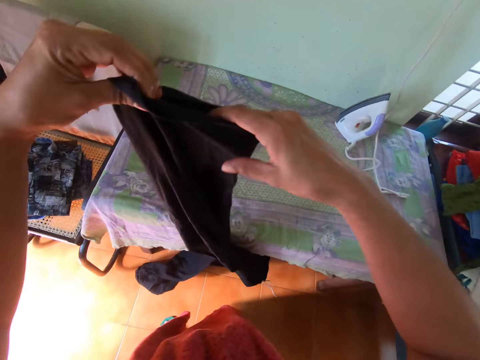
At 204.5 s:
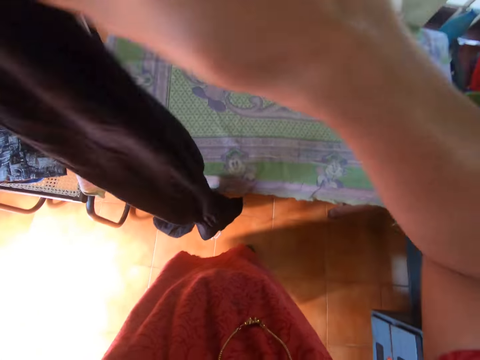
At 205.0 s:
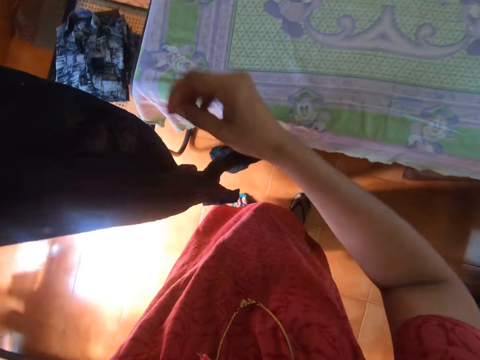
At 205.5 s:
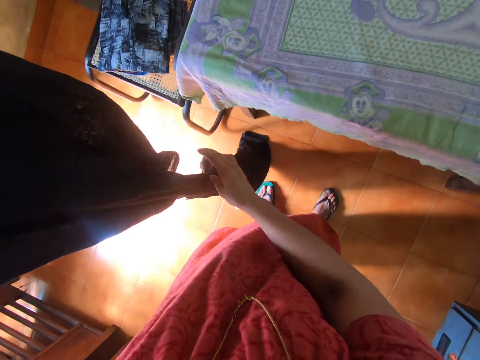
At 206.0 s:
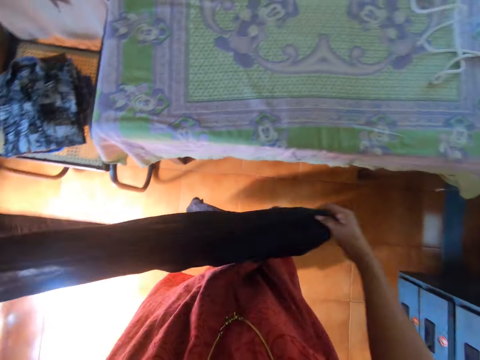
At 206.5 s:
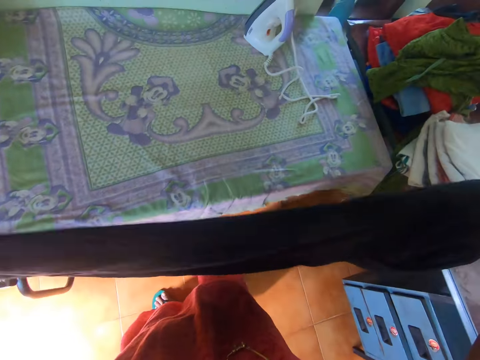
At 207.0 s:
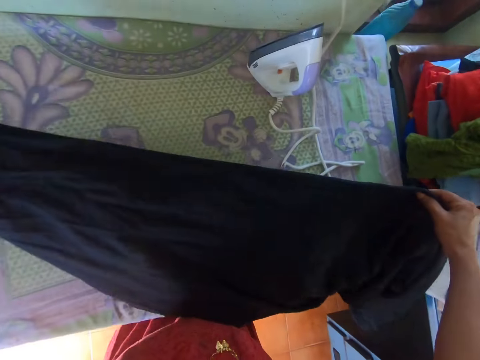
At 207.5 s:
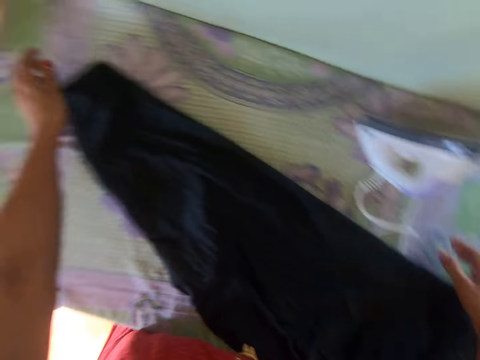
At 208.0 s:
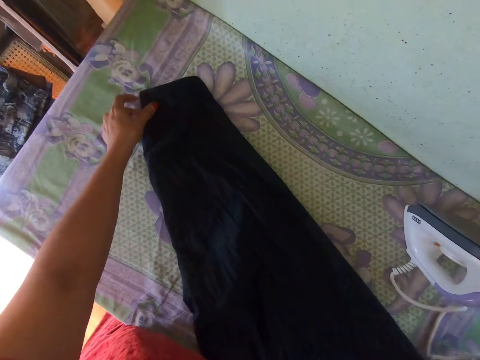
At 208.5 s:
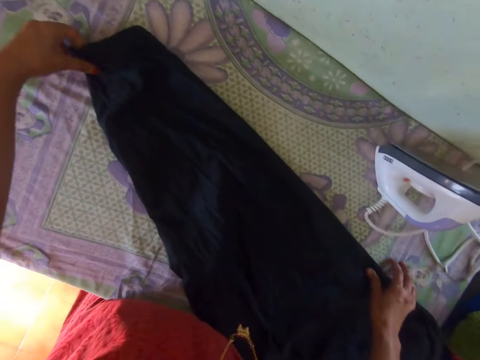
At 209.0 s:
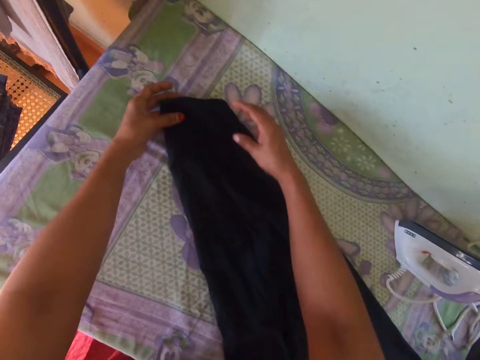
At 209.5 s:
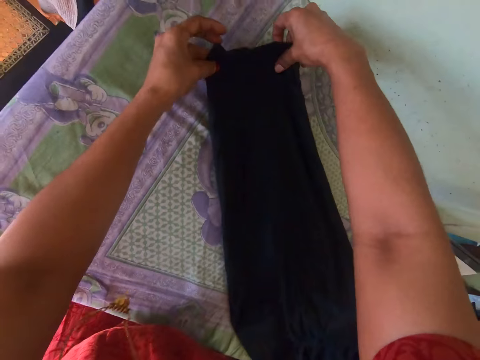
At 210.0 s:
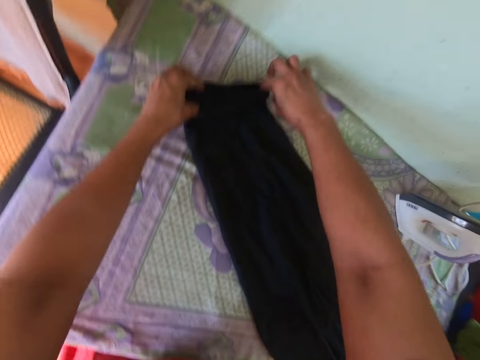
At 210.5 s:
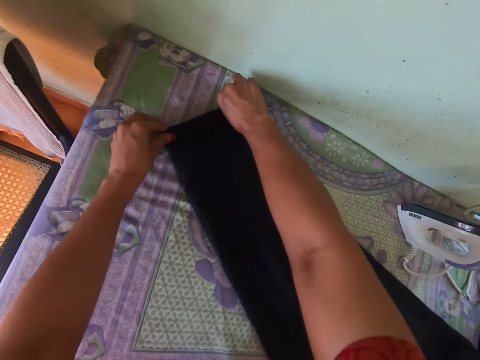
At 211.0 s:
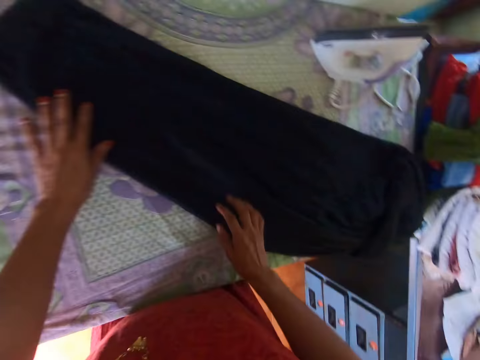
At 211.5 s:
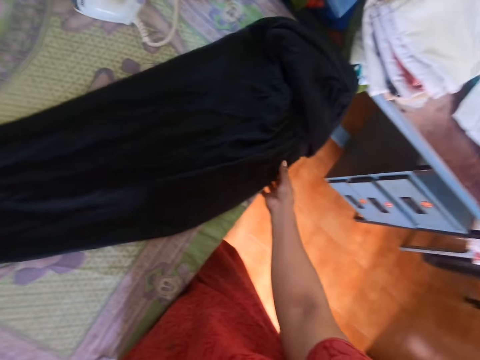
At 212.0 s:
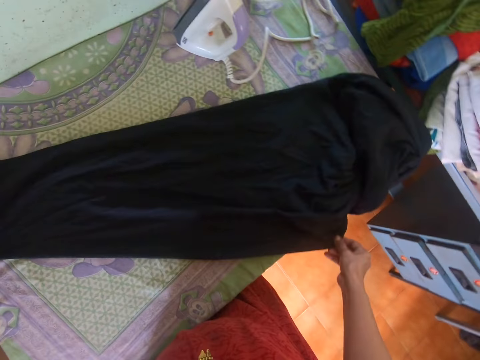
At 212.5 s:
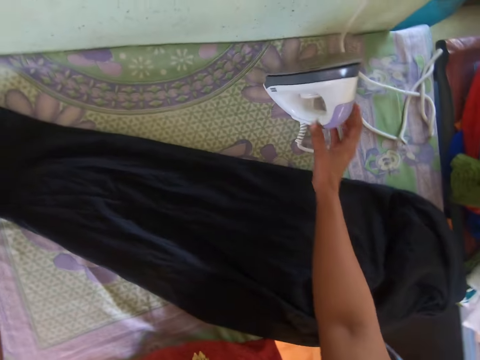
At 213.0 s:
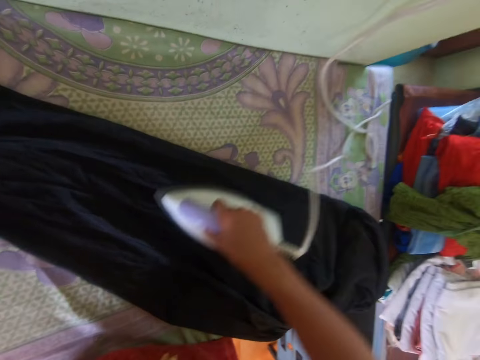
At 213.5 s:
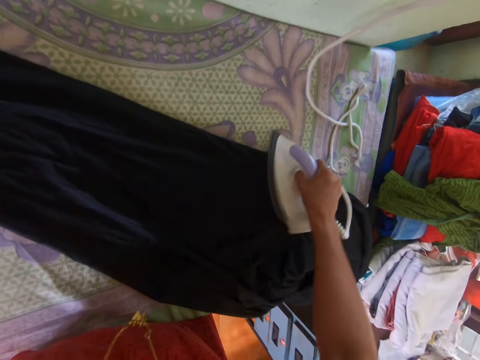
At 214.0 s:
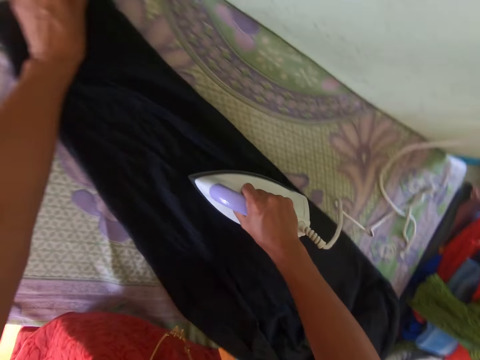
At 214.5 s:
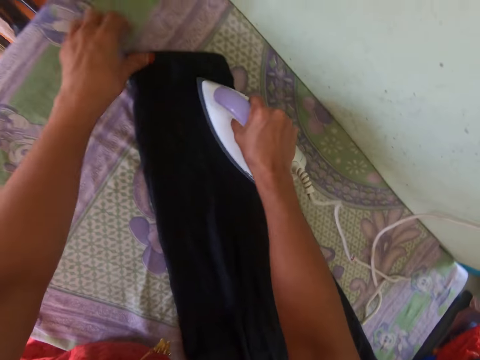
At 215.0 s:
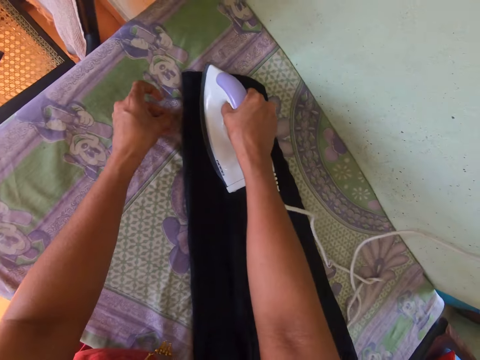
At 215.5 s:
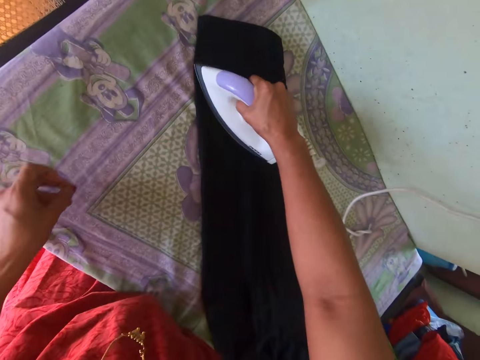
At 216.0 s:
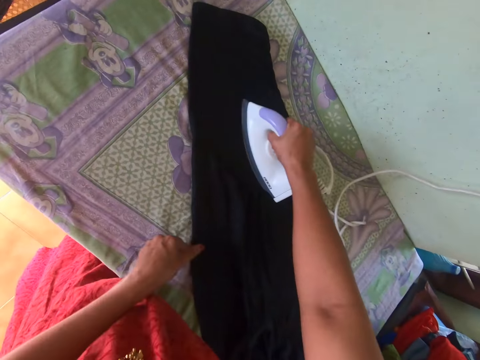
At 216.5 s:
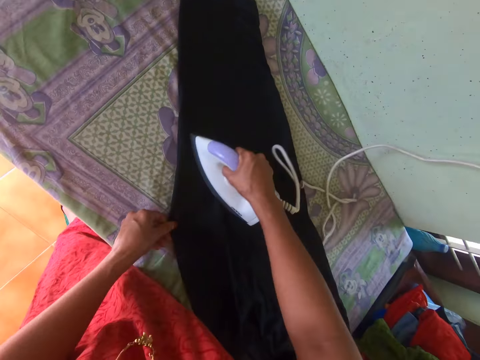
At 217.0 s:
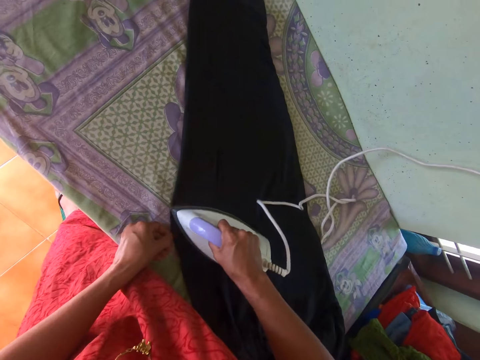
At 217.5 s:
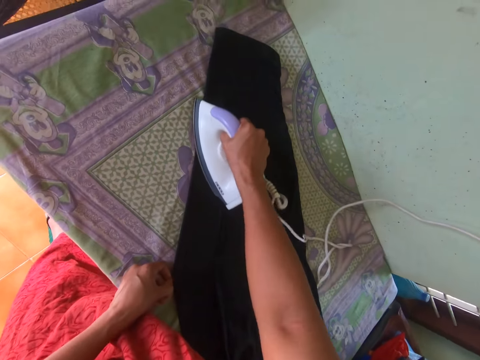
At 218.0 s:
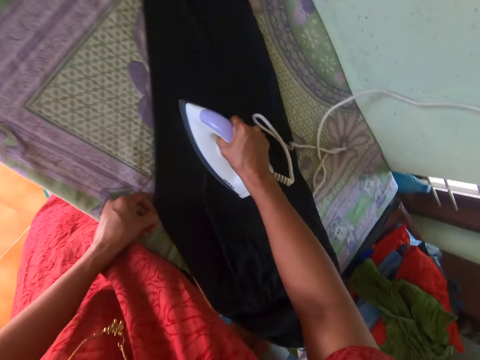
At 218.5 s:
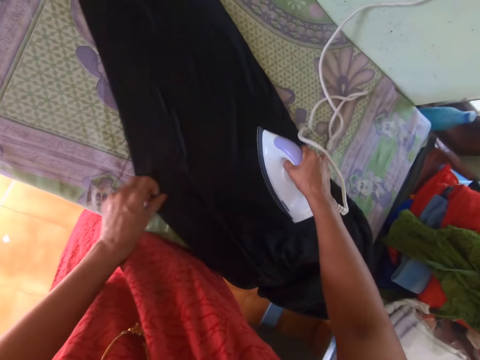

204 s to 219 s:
The camera wearer spreads the trouser or piece of cloth on the table. She adjusts the trouser. She holds the piece of cloth with her hands. She picks up the iron box on the table. She irons the trouser with the iron box on the table.

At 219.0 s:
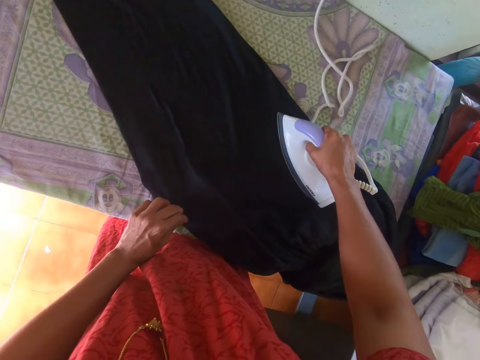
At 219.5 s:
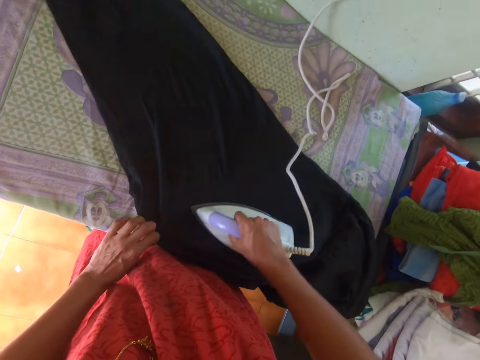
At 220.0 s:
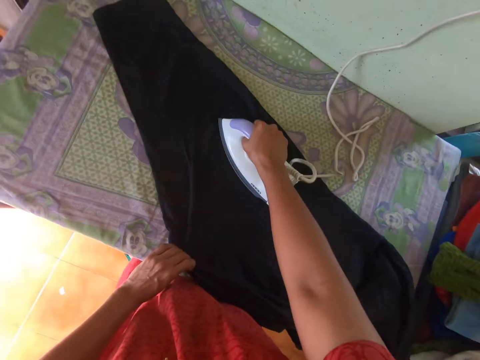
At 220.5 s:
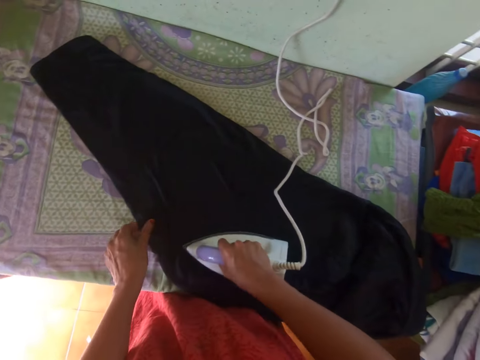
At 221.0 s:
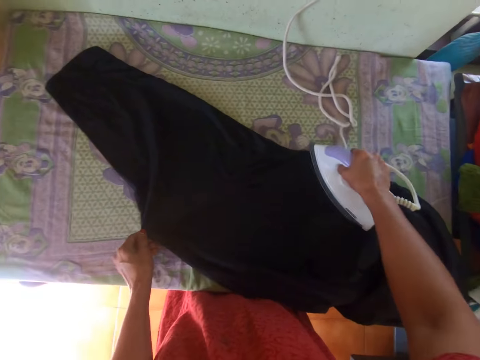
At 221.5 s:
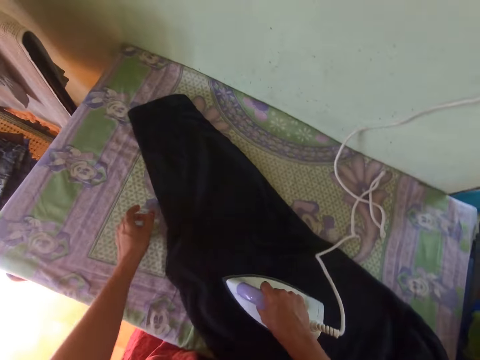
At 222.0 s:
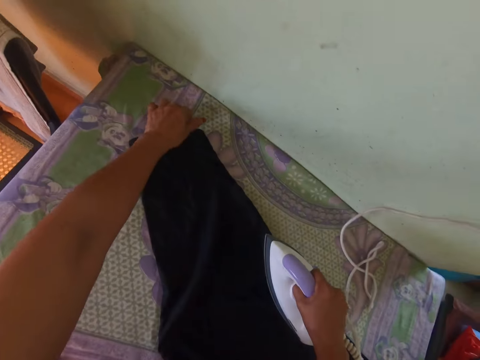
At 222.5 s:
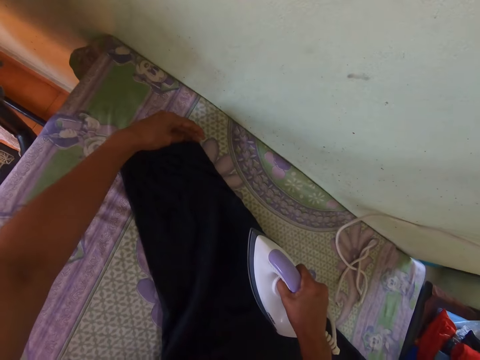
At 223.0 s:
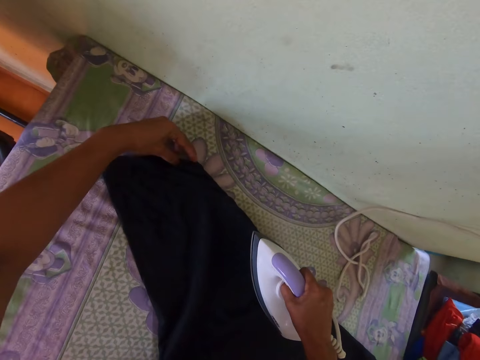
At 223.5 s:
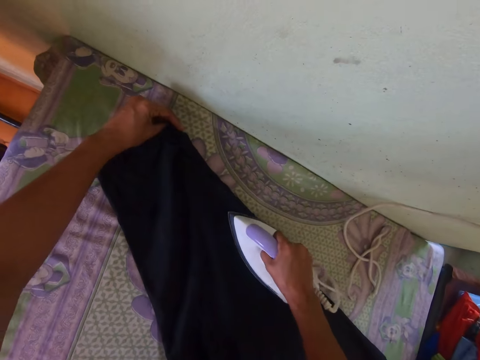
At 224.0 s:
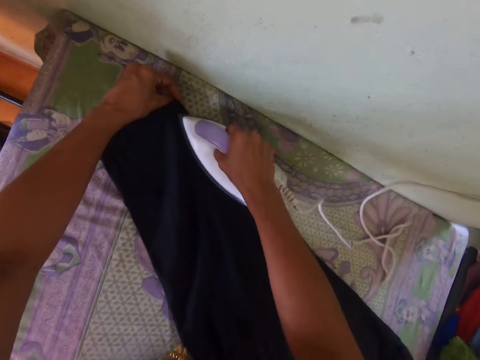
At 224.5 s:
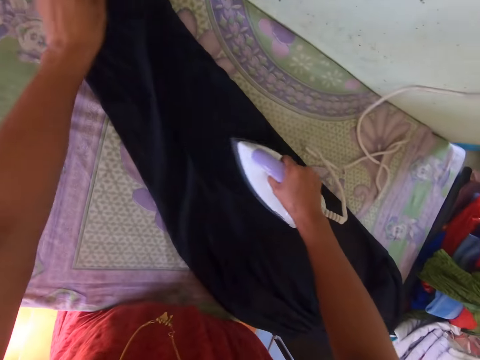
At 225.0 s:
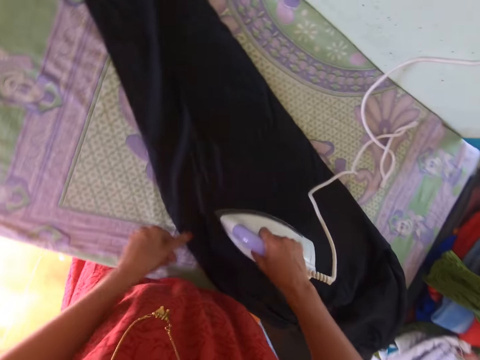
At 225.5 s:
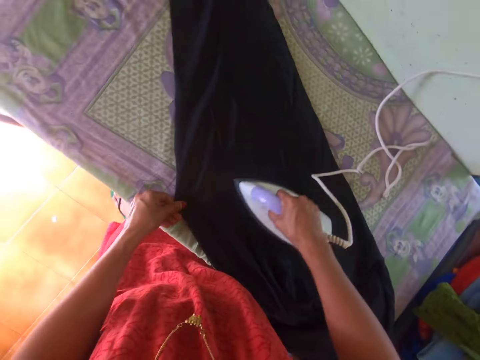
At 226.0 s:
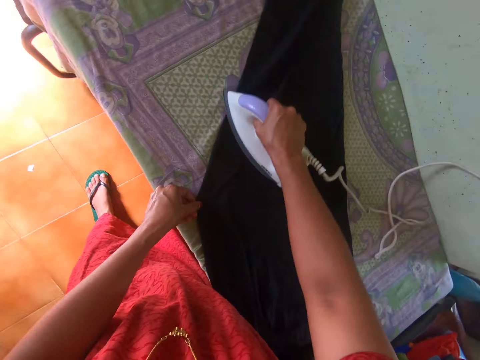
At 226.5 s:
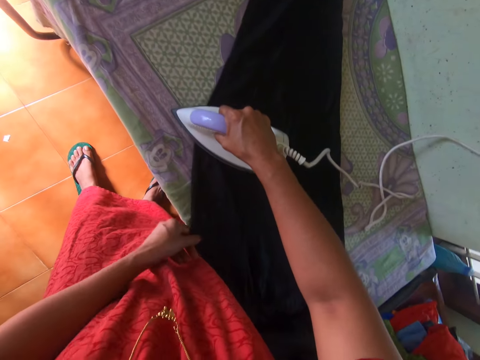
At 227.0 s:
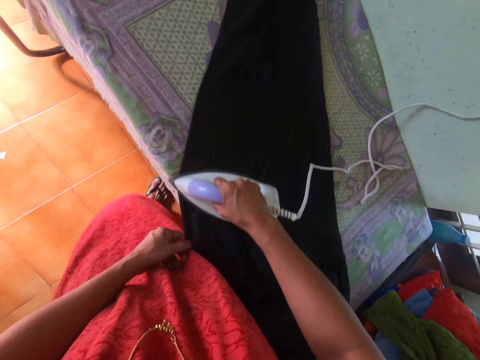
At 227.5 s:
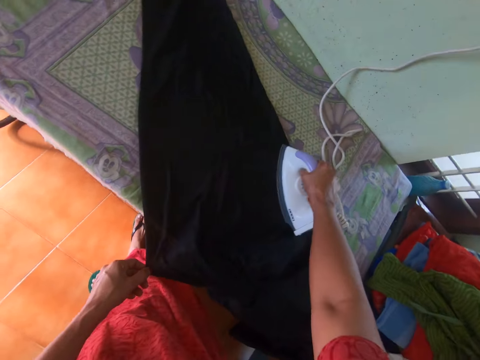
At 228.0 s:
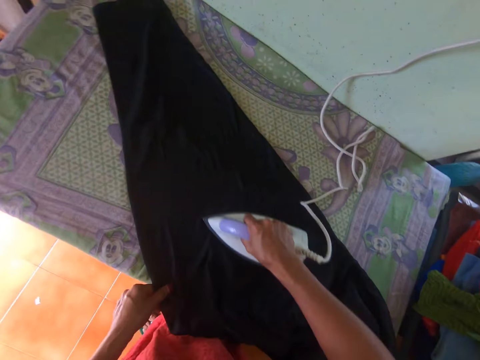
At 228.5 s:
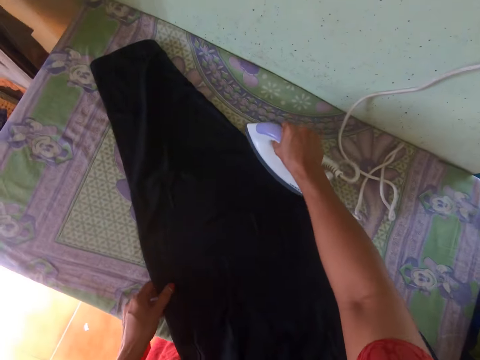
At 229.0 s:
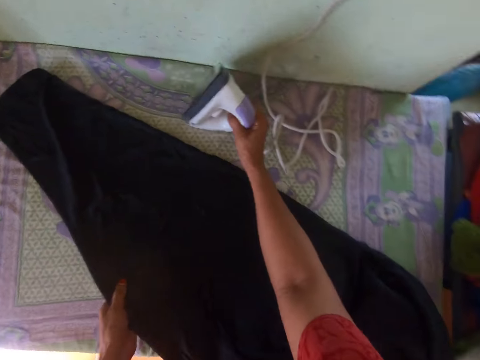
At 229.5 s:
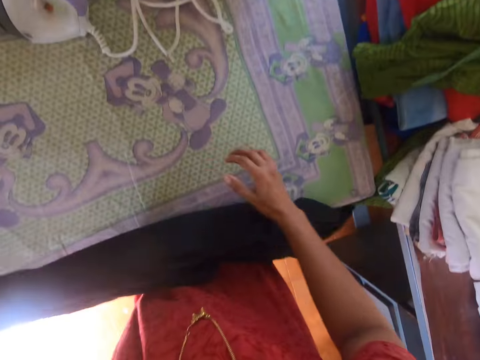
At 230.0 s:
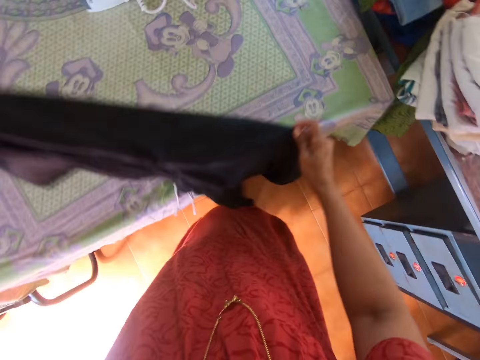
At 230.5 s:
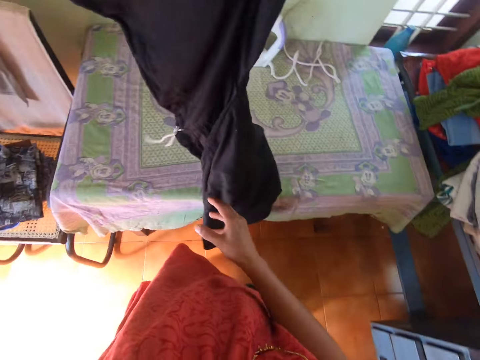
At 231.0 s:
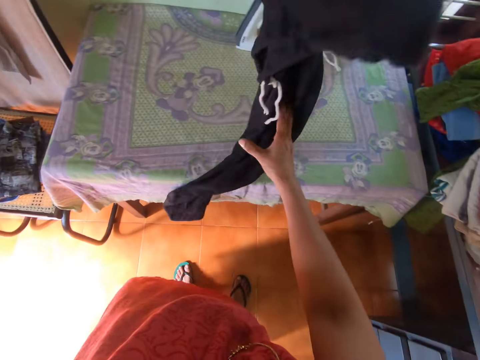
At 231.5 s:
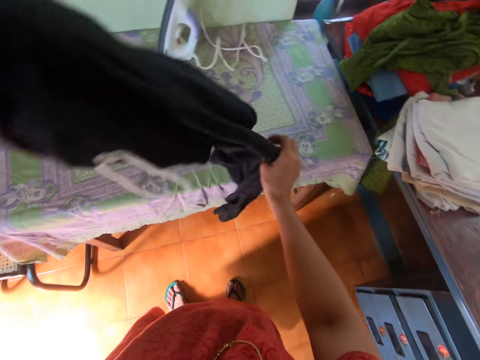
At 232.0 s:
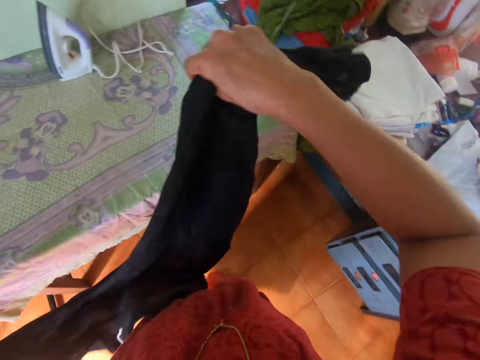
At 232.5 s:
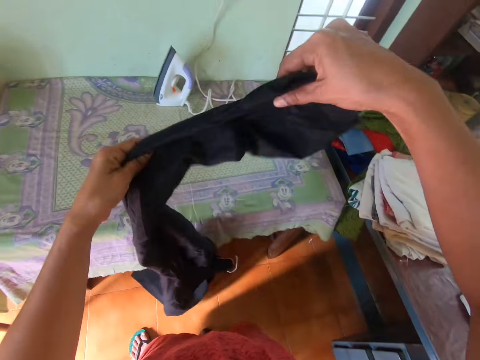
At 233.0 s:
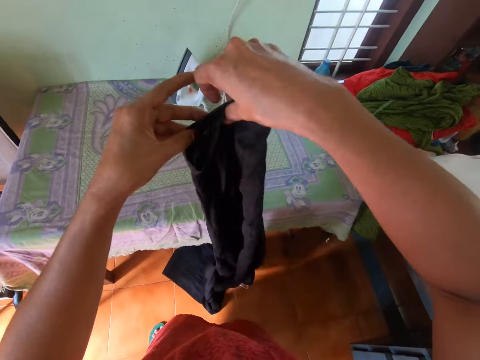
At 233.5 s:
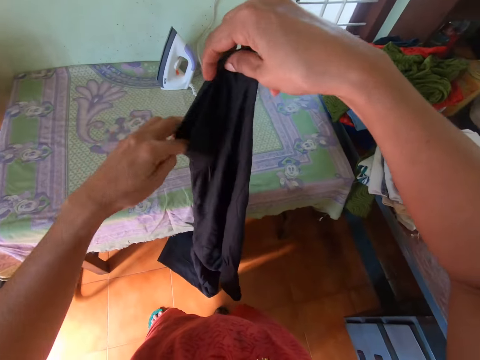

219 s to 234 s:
The camera wearer takes the trouser from the table. She puts the iron box on the table. She holds the piece of cloth with her hands.
